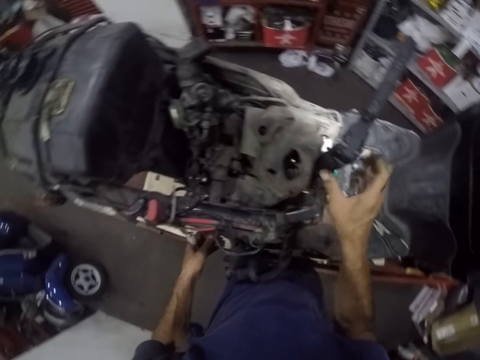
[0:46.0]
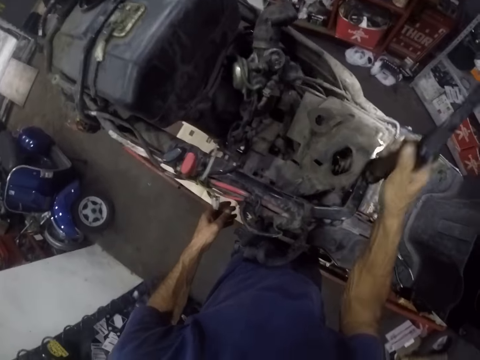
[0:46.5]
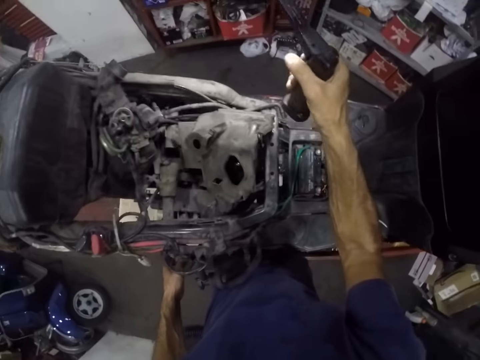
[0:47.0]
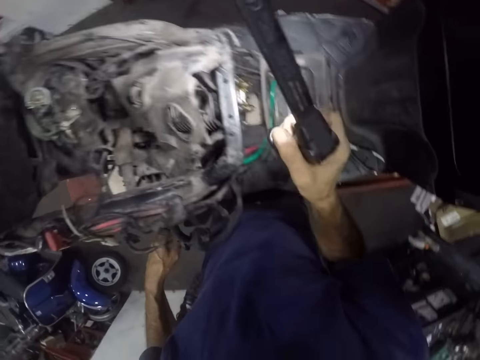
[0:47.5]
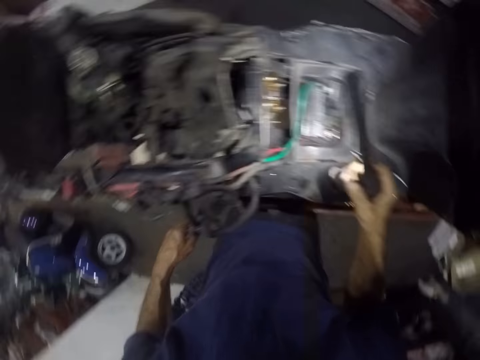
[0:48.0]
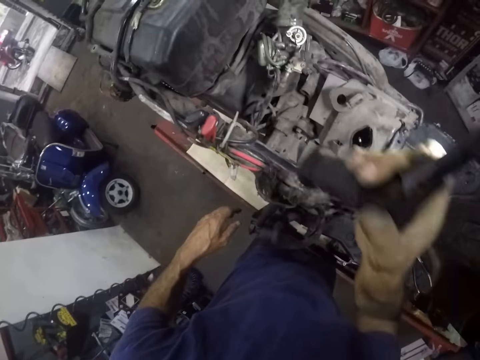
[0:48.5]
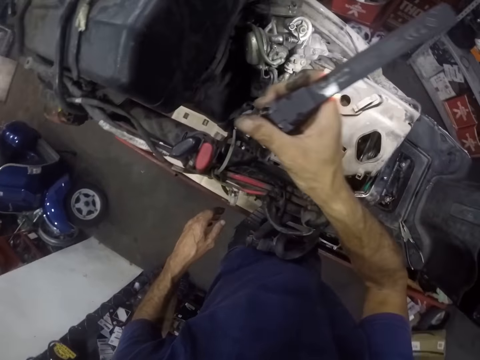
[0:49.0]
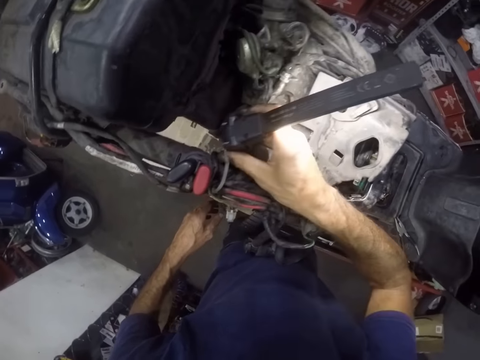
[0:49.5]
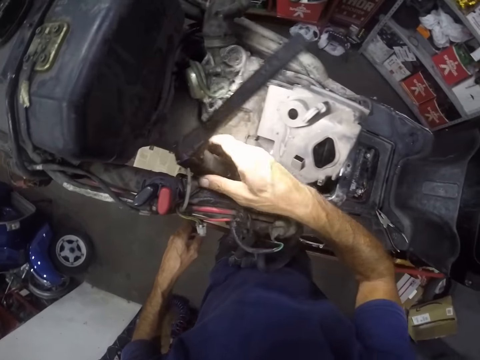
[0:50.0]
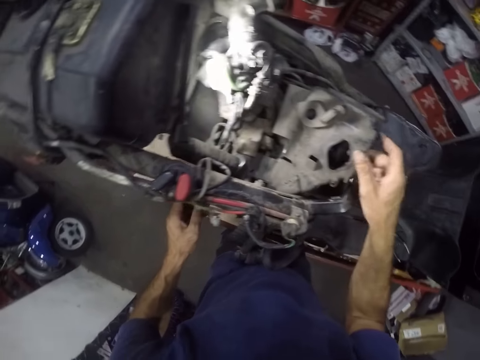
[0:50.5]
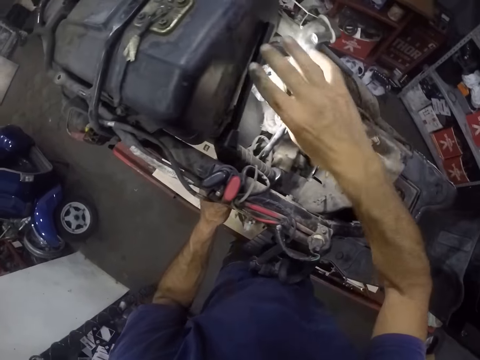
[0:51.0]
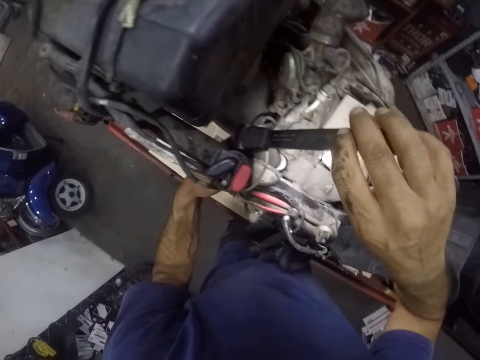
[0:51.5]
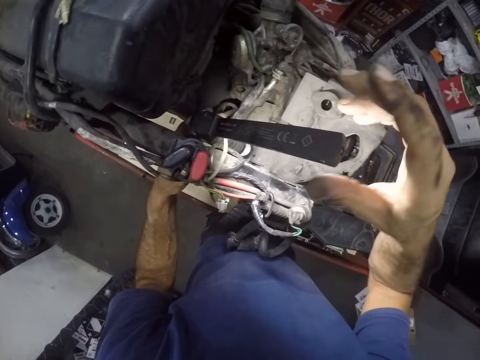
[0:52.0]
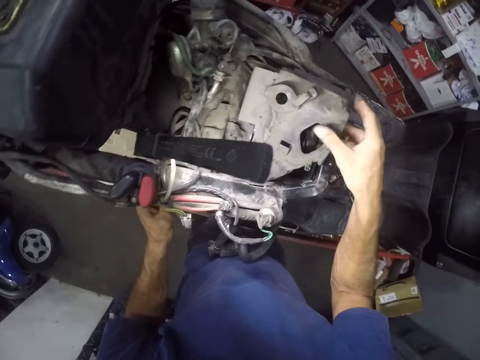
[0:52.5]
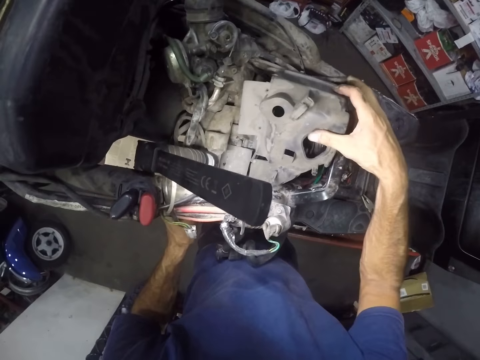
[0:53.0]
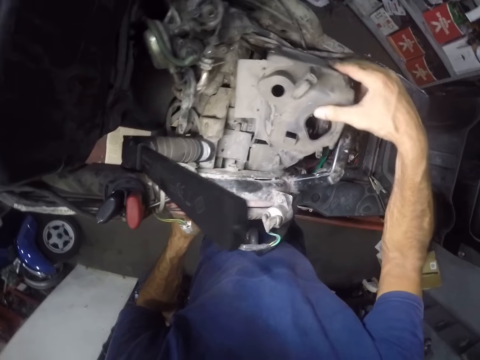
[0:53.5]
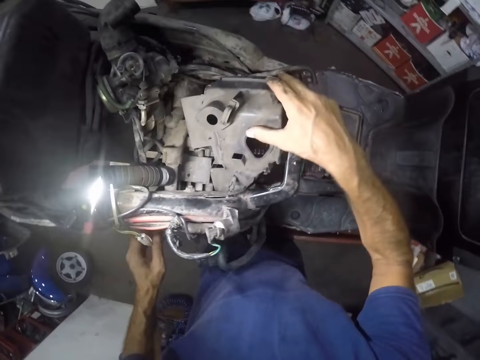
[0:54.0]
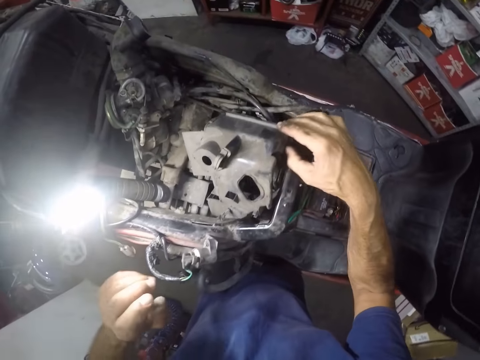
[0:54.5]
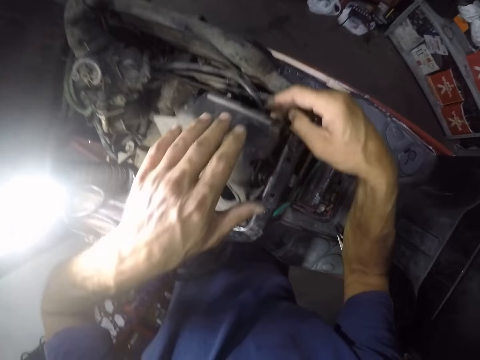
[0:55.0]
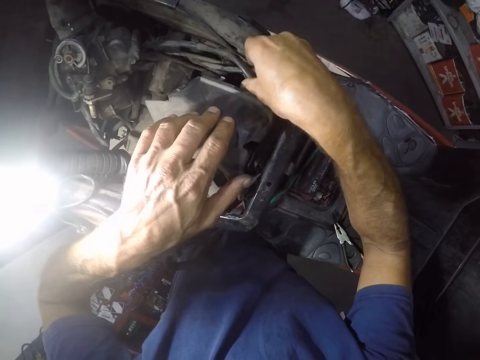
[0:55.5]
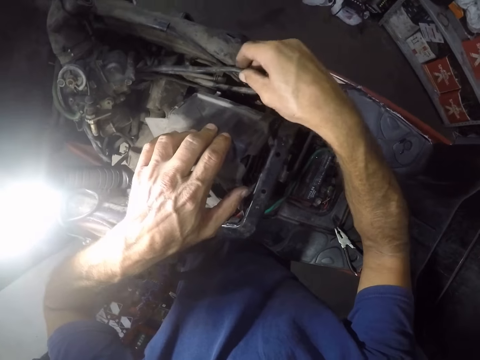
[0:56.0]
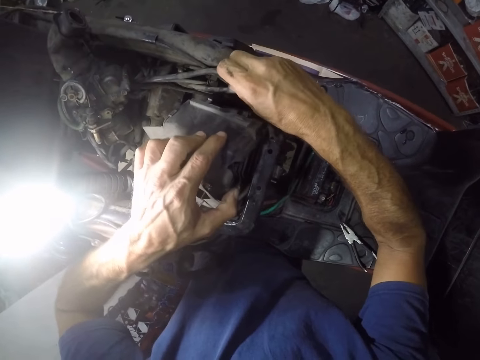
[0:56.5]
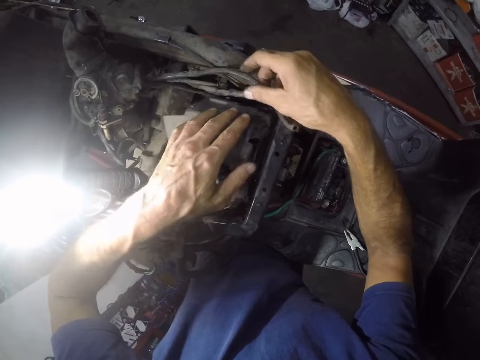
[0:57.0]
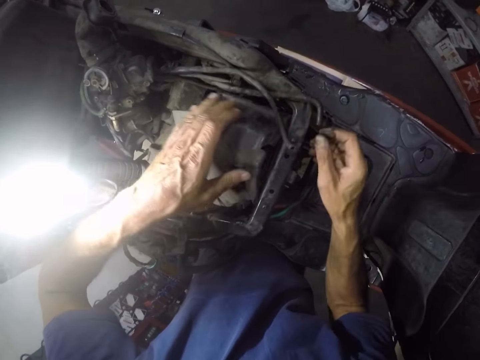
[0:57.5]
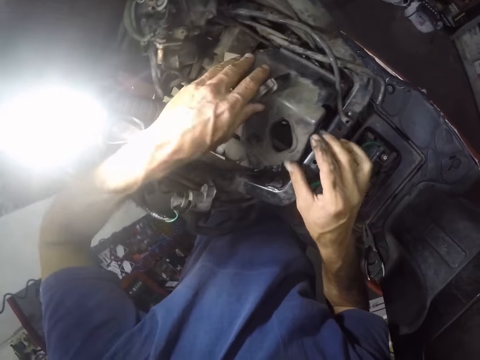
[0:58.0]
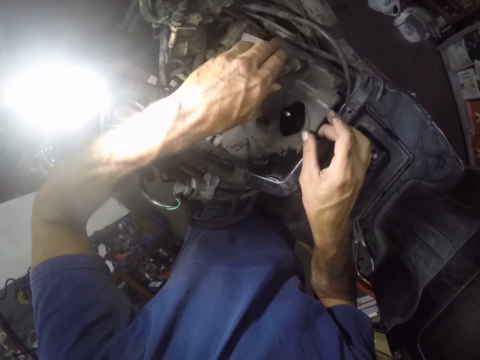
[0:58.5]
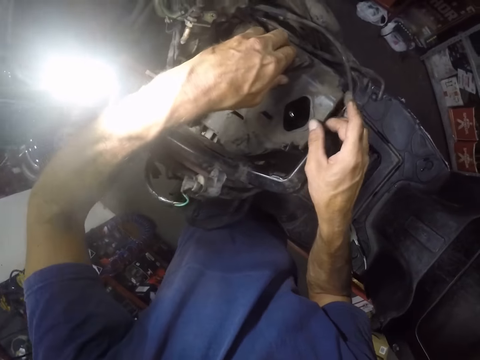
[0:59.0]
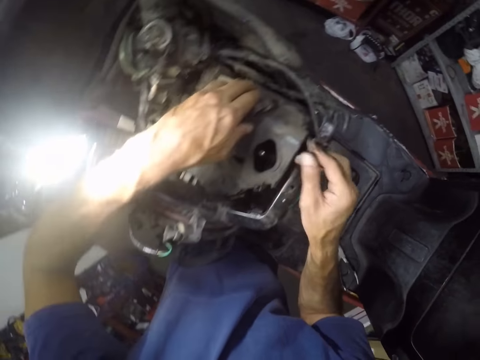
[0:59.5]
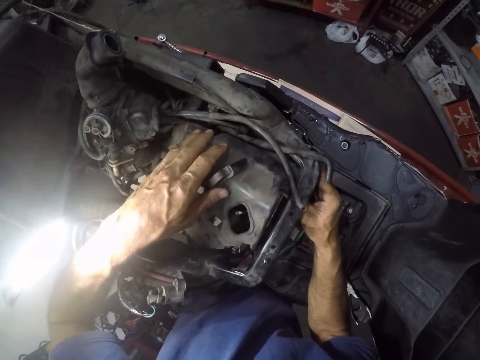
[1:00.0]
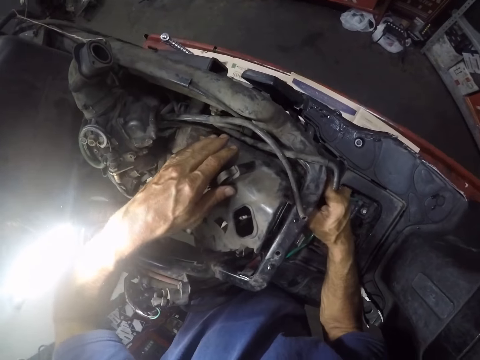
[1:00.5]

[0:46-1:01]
The camera wearer takes a torch from the engine with the right hand. They stick the torch on the engine and drop the torch on the engine. They adjust the torch. They fix the part of the engine on the engine.

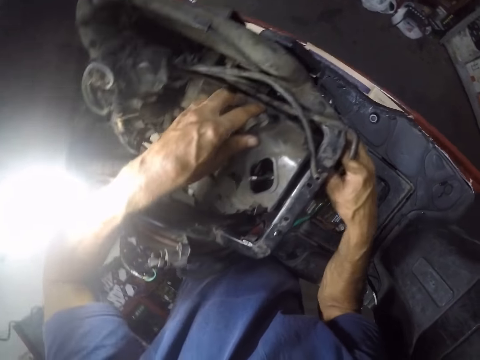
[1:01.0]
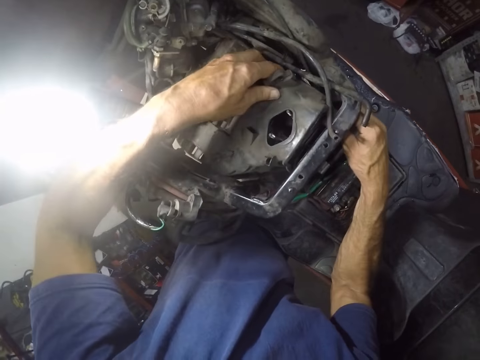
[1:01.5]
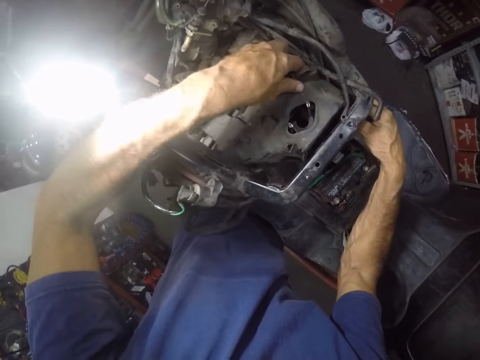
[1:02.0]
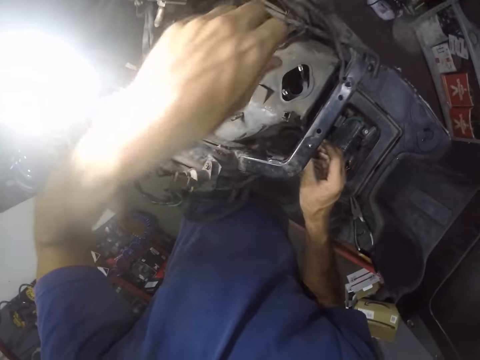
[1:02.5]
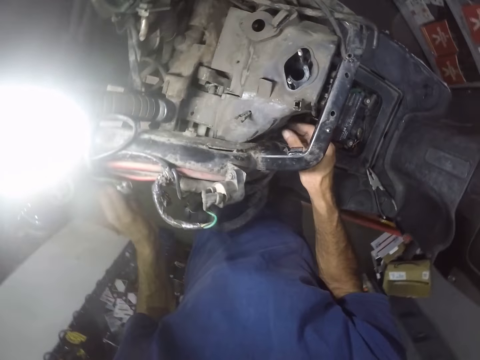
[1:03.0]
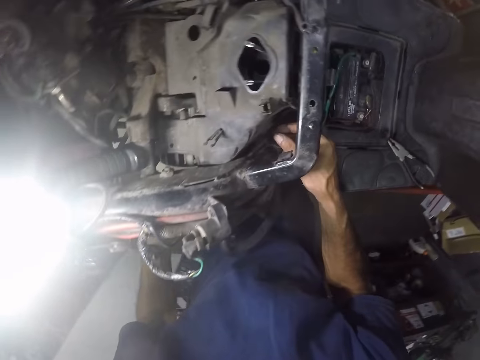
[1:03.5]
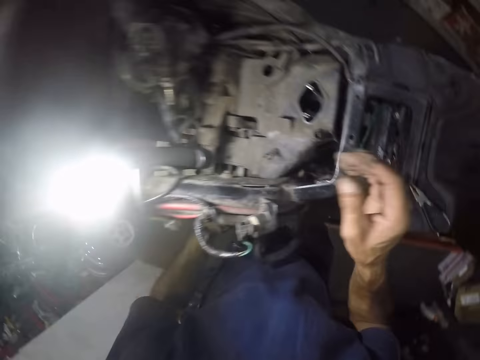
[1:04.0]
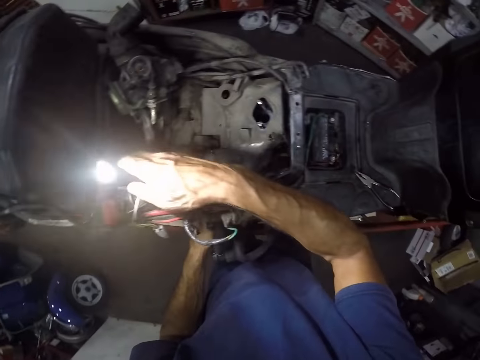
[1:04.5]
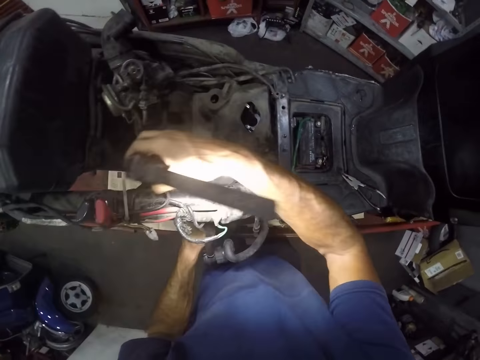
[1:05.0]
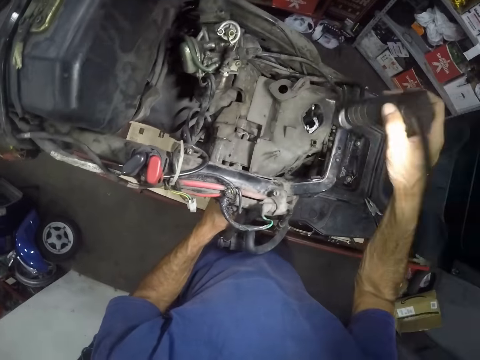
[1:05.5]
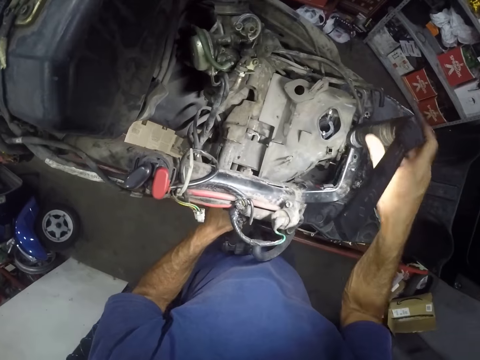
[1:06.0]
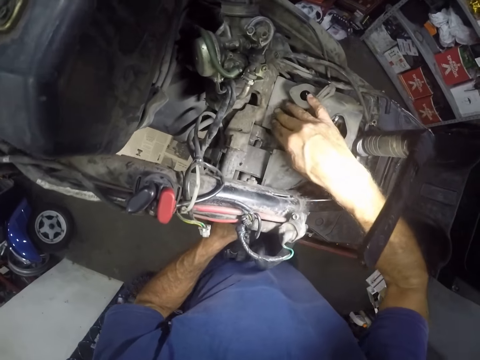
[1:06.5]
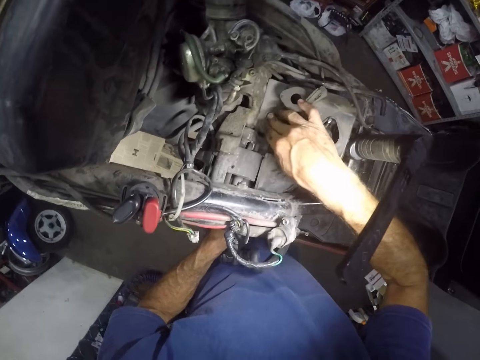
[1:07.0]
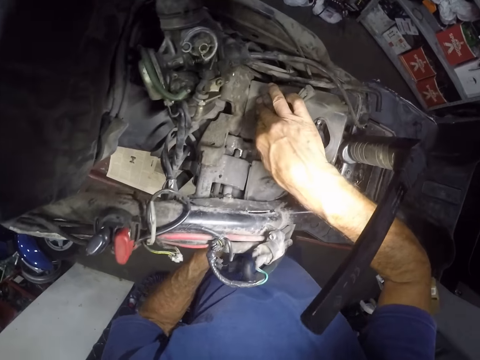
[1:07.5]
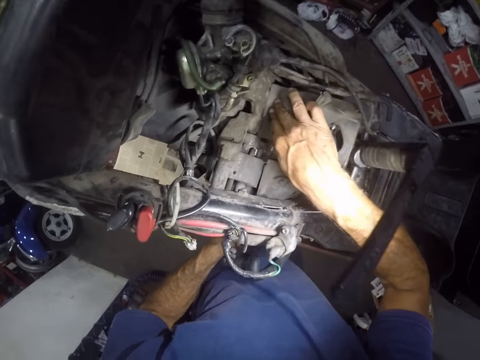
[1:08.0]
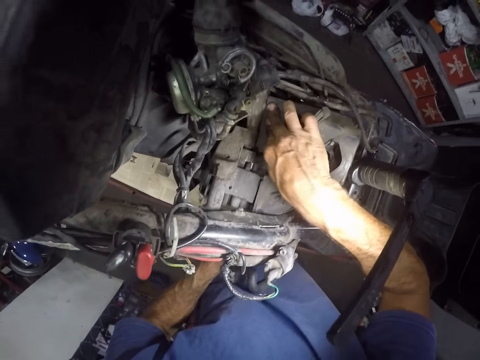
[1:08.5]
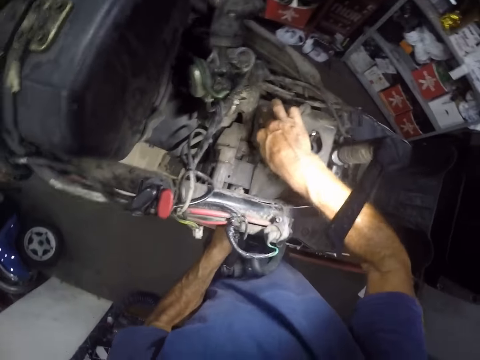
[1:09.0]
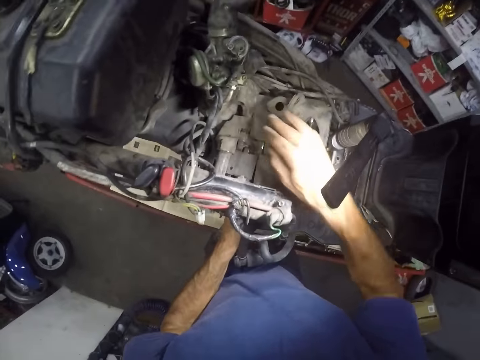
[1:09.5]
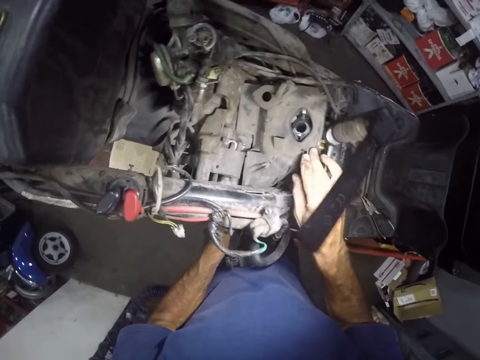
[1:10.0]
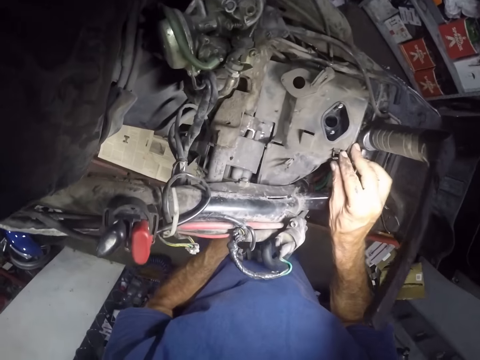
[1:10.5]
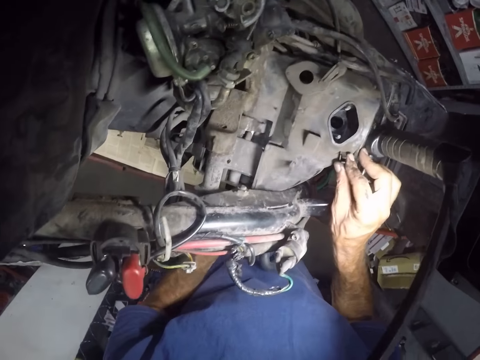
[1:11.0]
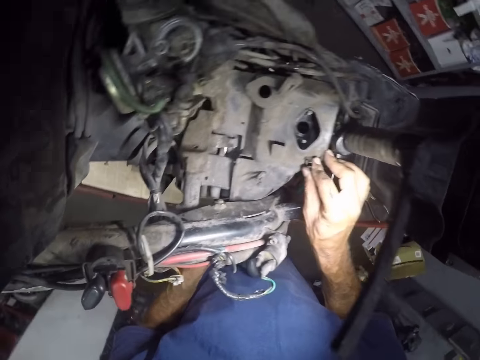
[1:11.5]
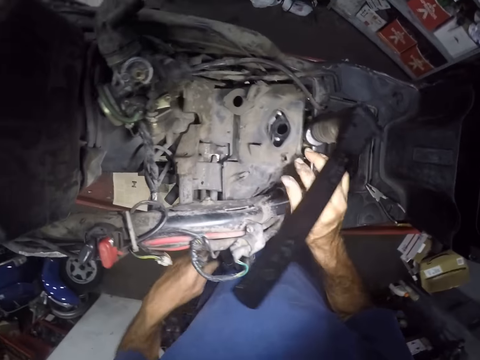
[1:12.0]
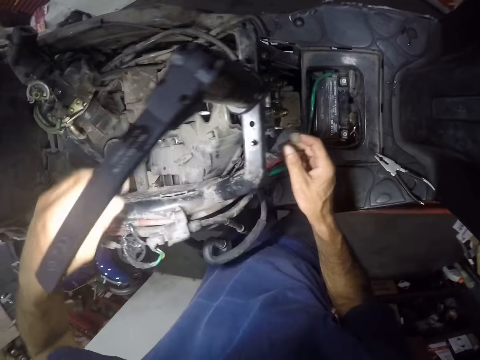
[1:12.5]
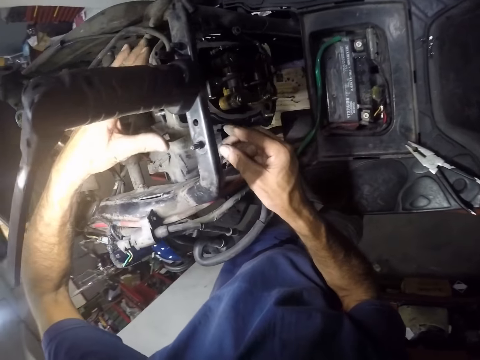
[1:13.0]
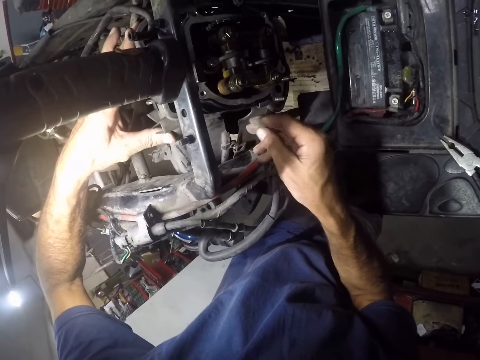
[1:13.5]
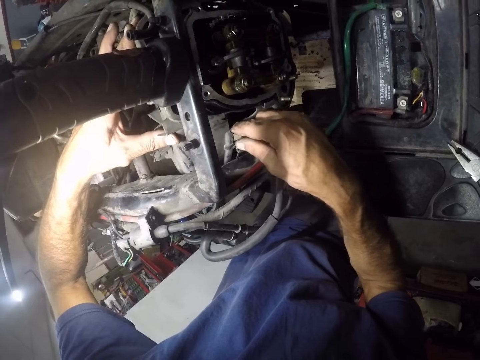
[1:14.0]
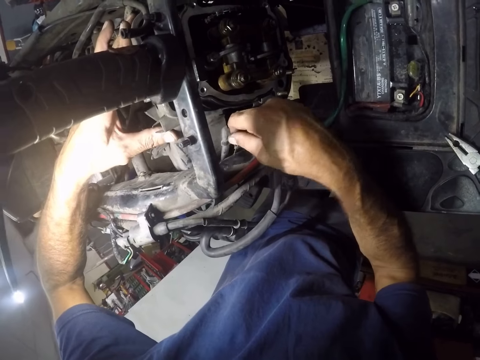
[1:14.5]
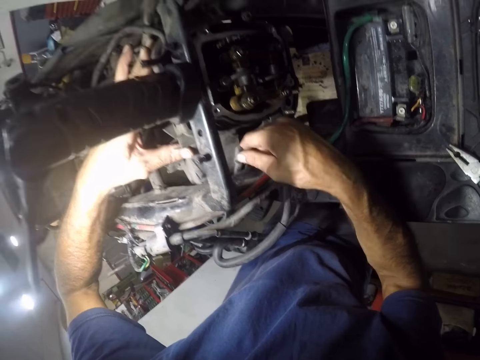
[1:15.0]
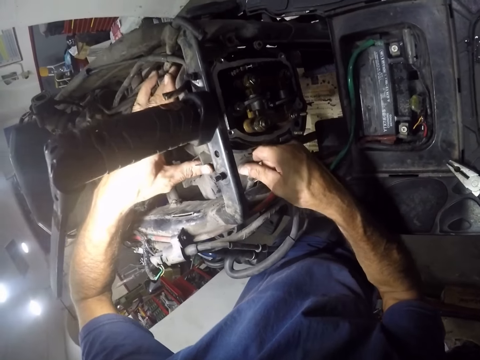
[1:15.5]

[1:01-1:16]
The camera wearer takes the torch from the engine with the left hand. They drop the torch on the engine and stick the torch on the engine. They adjust the plastic on the engine.
